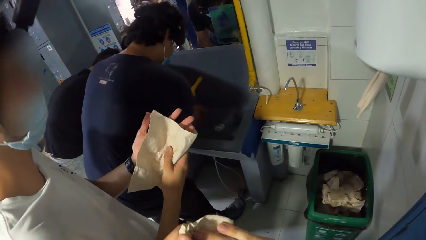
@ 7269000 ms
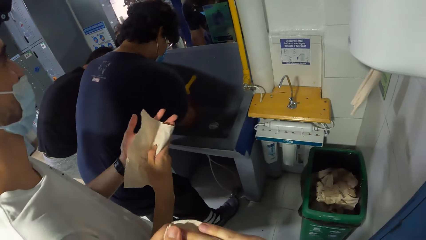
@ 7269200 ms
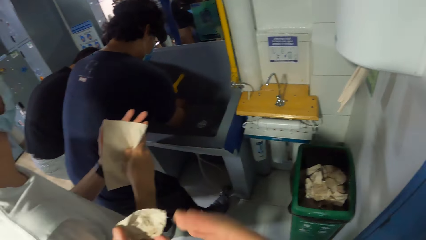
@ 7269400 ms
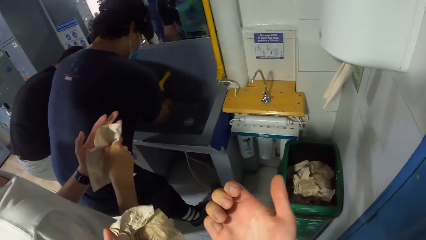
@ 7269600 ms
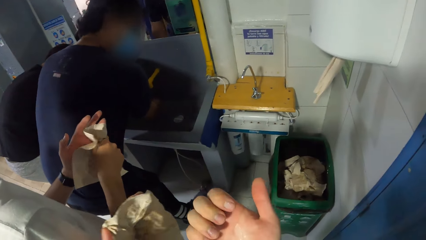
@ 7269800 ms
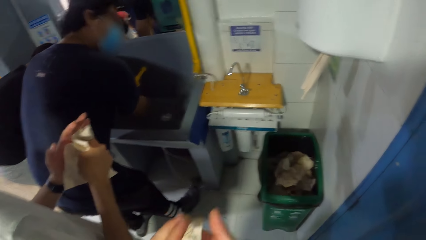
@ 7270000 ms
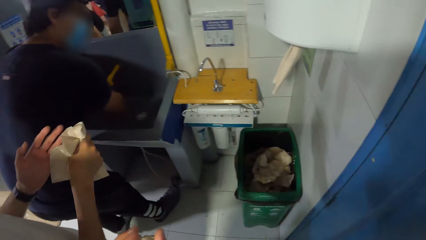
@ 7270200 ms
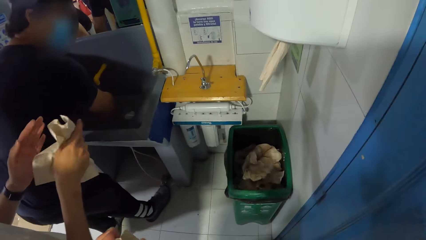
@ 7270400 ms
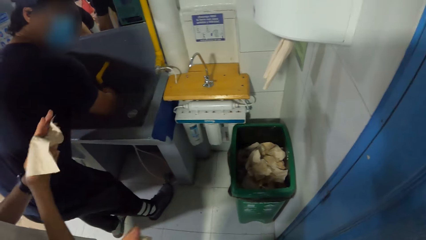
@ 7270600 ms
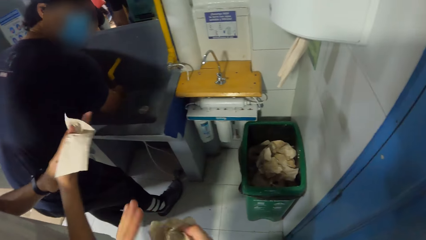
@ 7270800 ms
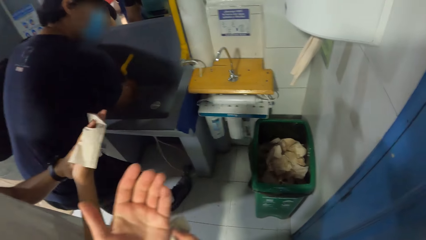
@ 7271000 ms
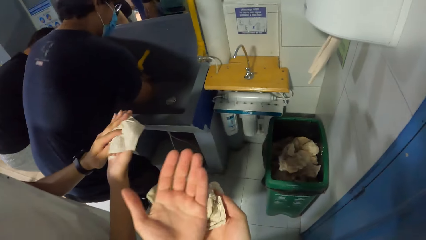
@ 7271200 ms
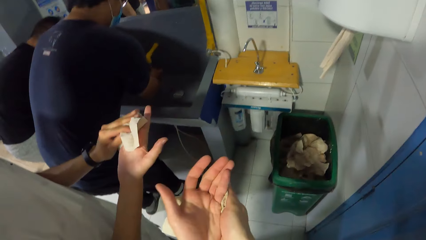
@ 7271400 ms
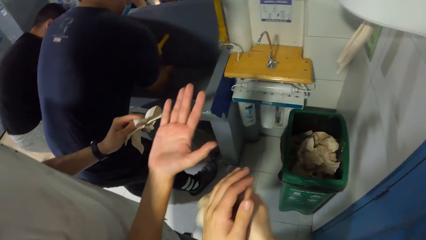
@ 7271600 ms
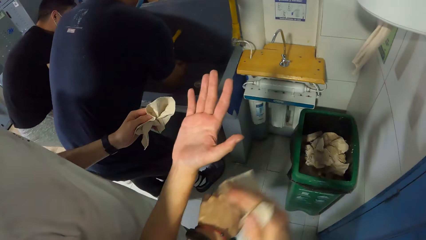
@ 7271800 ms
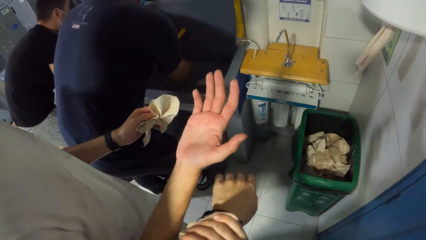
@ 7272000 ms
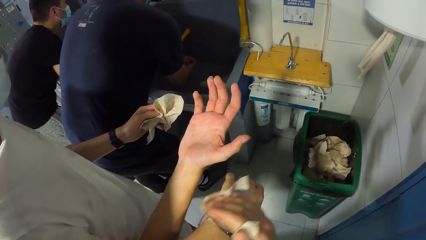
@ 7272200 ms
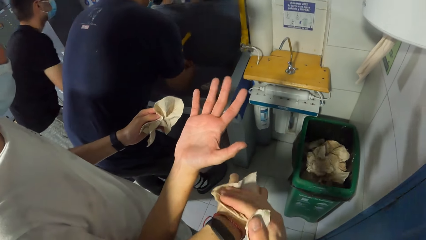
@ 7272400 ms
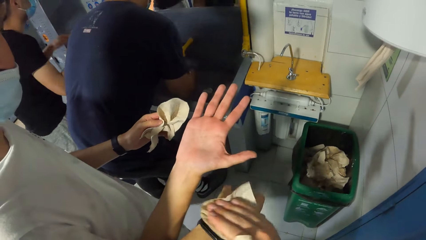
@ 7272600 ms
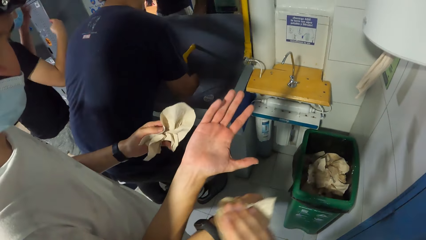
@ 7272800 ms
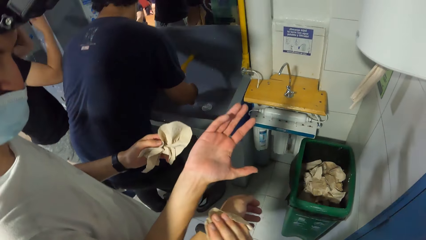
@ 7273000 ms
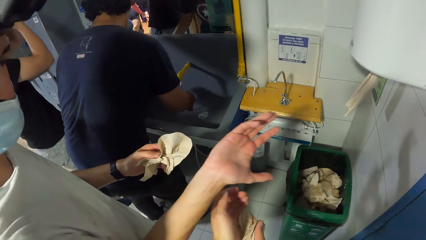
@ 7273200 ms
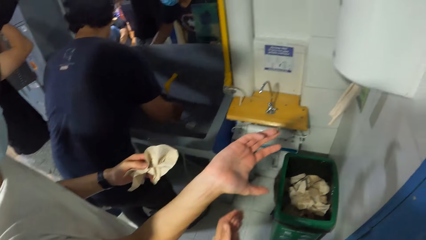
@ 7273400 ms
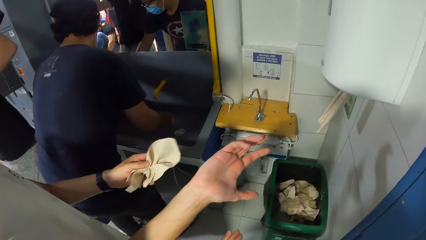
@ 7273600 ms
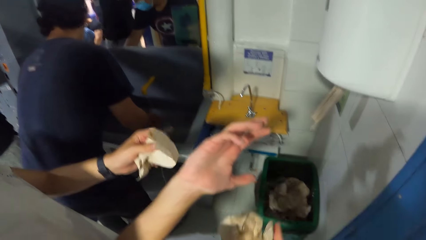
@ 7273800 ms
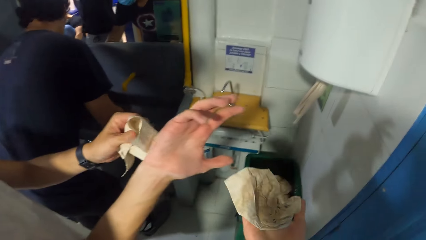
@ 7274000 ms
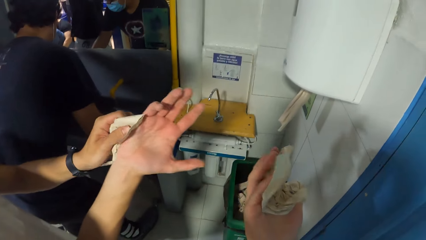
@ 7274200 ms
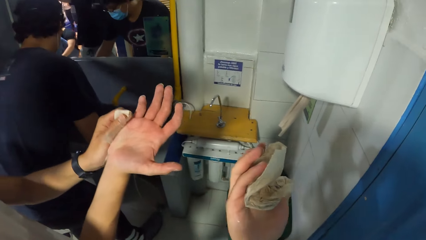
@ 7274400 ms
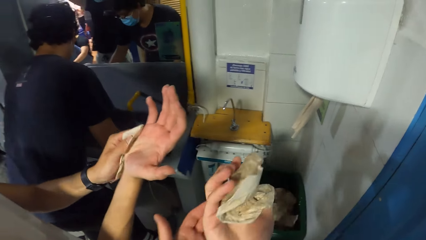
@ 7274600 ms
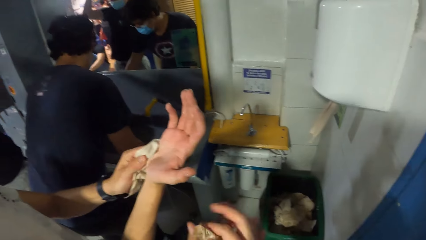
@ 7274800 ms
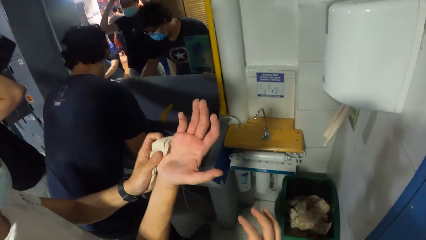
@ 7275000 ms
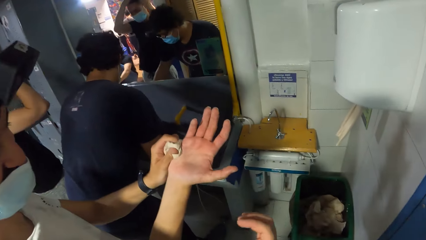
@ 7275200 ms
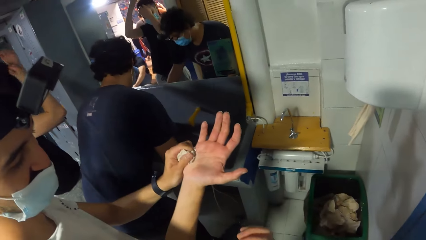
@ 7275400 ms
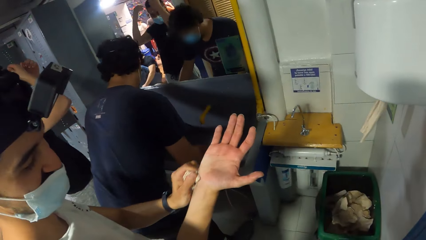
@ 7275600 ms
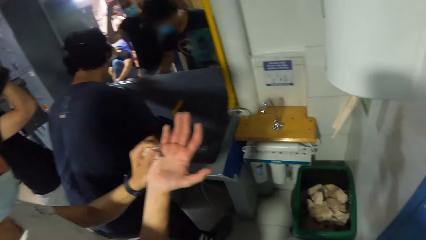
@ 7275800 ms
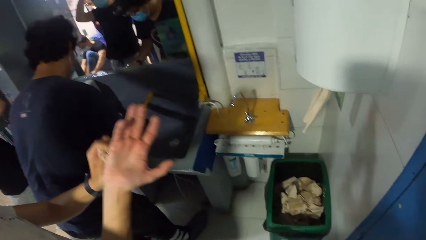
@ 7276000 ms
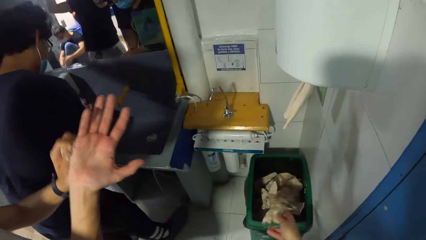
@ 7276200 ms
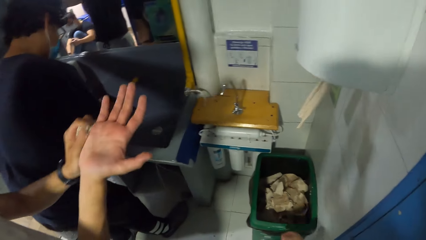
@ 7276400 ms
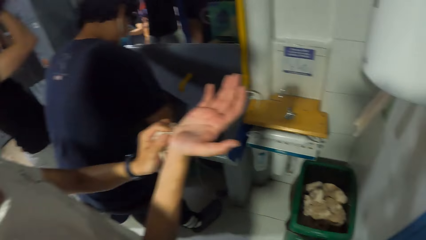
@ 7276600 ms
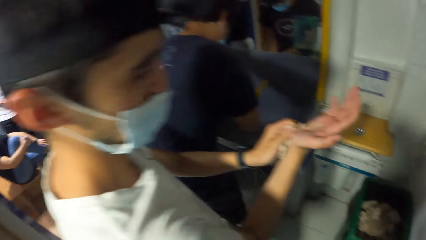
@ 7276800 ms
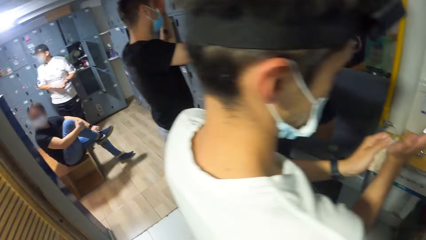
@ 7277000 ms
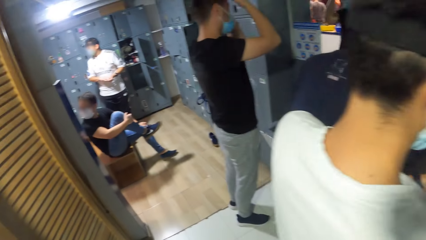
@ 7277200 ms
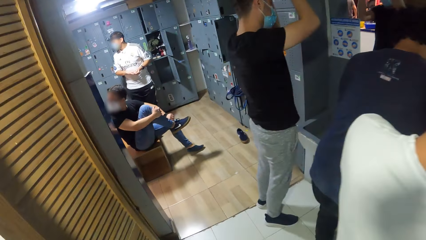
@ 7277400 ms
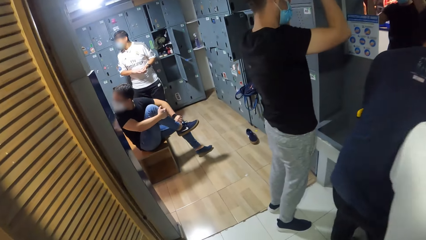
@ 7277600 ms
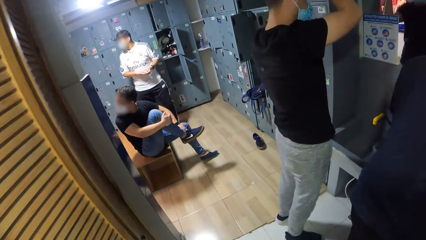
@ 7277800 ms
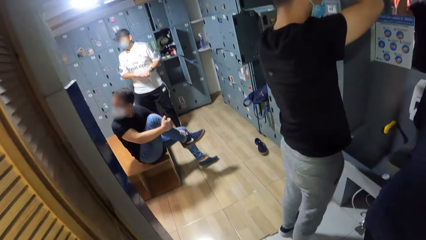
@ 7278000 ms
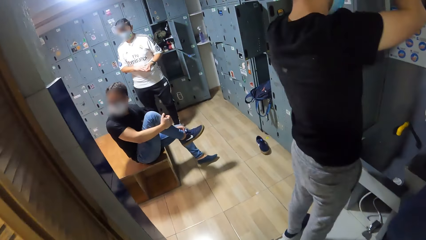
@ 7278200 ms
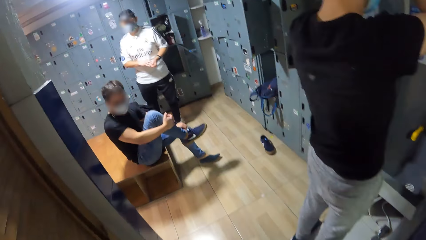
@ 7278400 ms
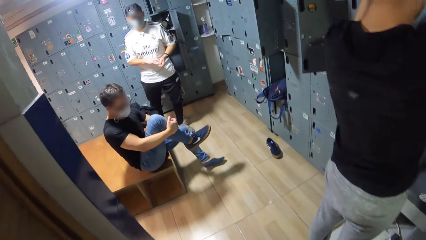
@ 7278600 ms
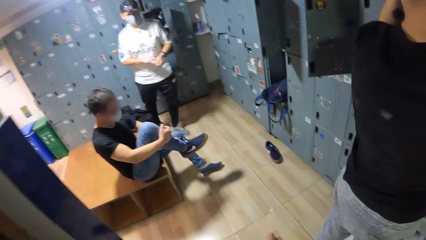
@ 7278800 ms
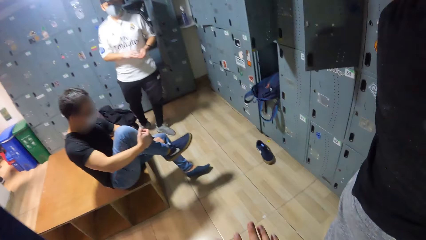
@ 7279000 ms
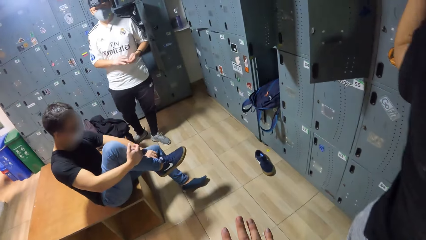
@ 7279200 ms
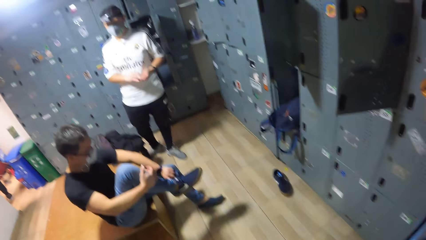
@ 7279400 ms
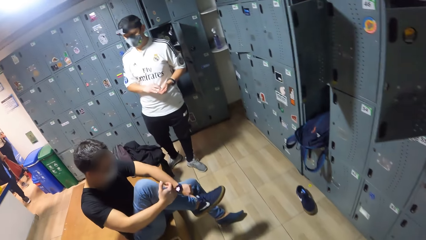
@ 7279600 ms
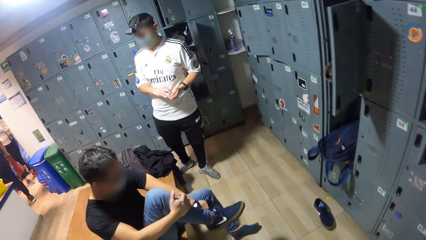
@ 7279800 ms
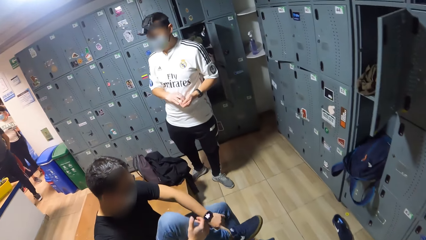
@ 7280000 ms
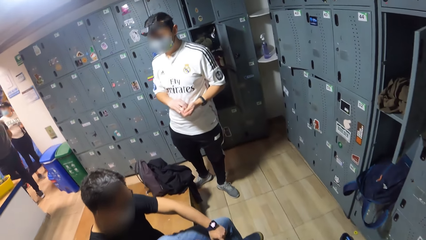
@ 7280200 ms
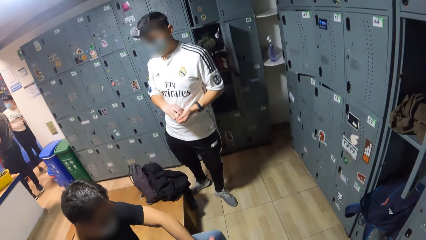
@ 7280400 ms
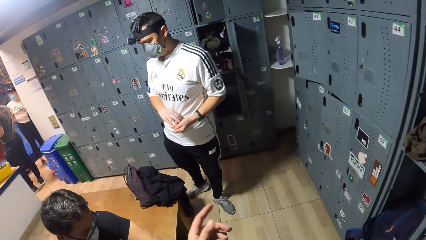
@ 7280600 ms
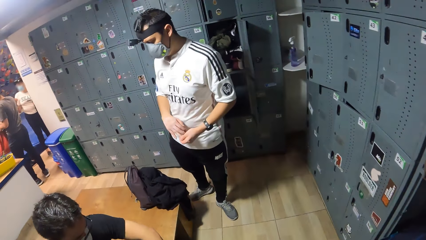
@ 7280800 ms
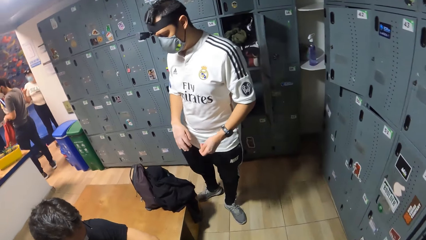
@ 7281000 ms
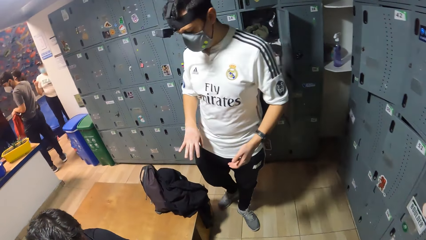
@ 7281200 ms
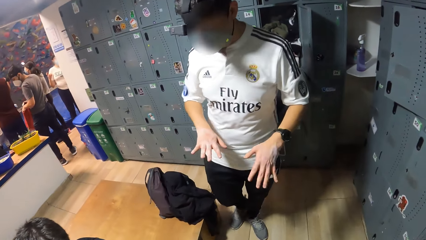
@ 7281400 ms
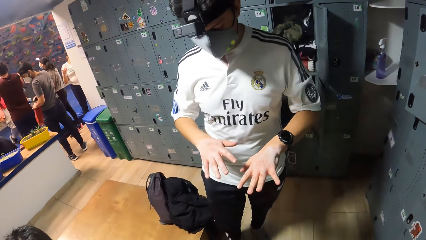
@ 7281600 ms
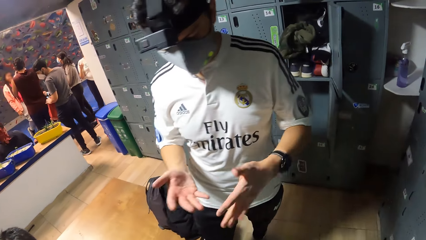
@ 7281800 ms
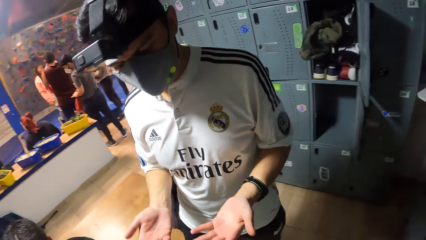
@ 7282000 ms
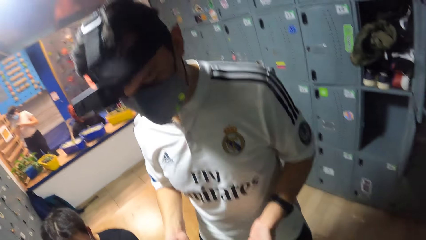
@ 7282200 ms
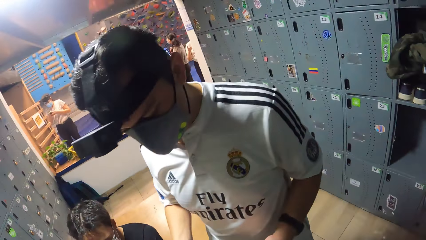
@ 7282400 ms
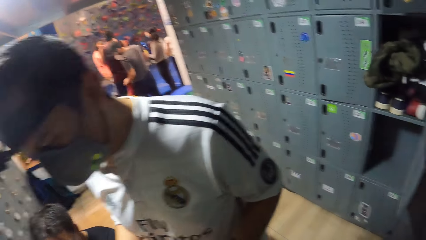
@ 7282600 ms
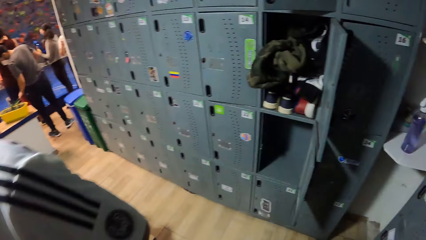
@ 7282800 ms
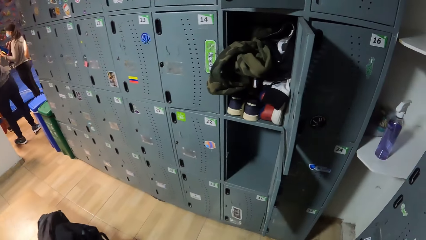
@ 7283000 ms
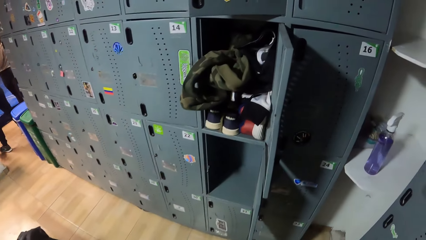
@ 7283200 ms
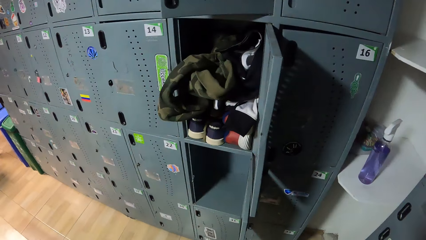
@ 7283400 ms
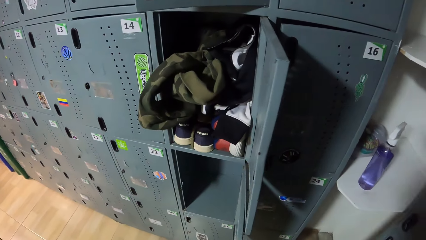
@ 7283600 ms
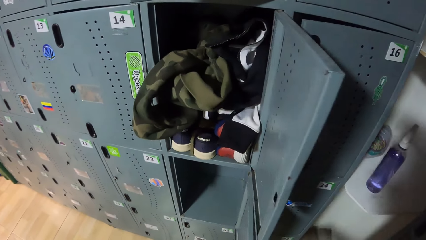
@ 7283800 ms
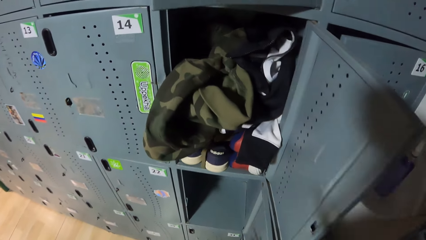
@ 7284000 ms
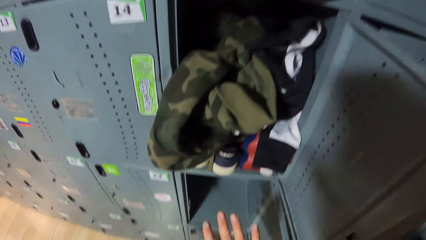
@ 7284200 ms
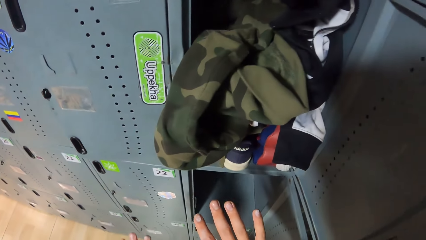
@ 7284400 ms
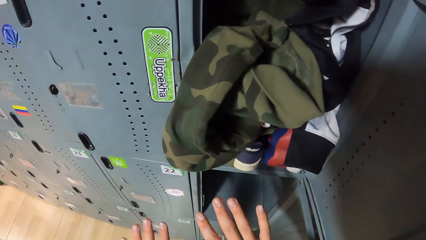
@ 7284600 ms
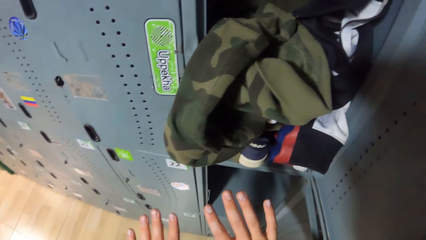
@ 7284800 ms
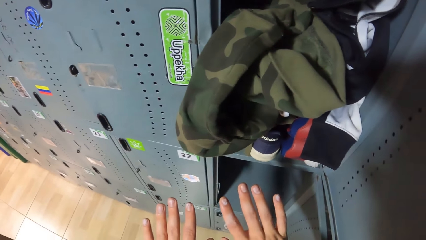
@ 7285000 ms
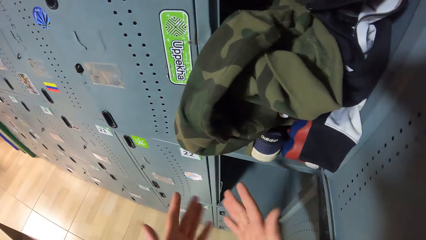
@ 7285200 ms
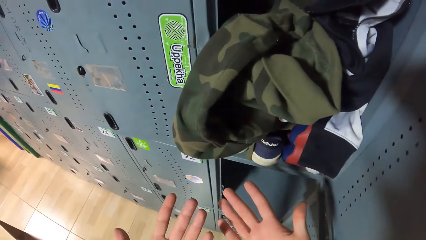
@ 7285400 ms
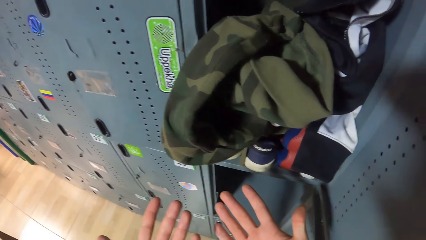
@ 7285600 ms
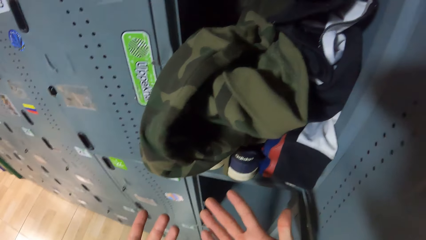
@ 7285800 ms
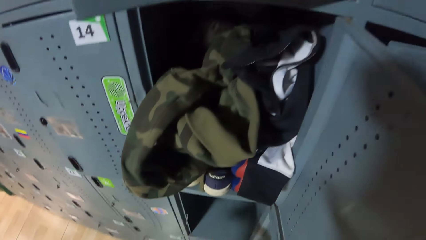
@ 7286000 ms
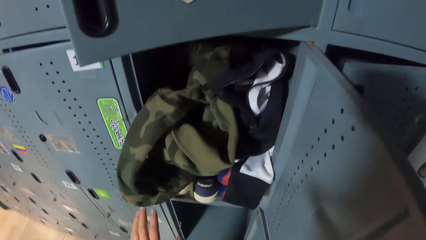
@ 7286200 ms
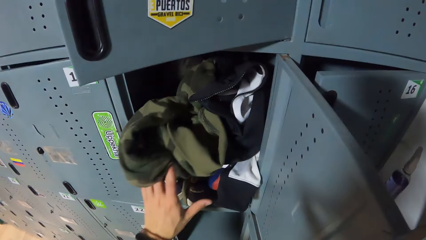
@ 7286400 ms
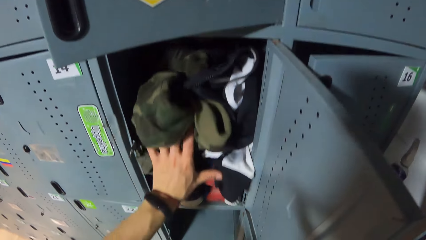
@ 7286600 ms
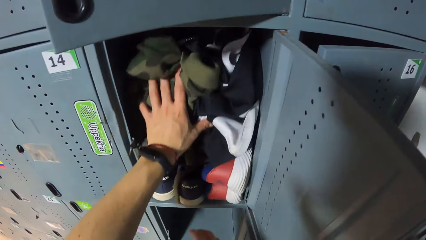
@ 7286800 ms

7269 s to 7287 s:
The man wipes his right hand with the tissue in his left hand. The camera wearer throws the tissue paper in the bin. Another man adjusts his right shoe with his left hand. The camera wearer walks to the locker room. He looks at his hands. He adjusts some clothes in the locker with his left hand.
